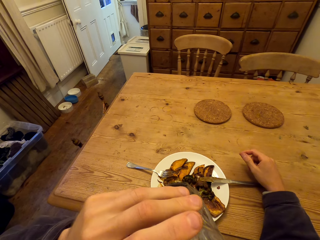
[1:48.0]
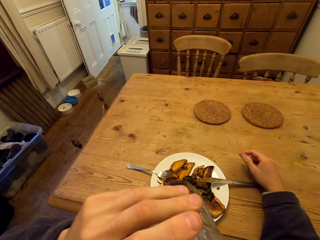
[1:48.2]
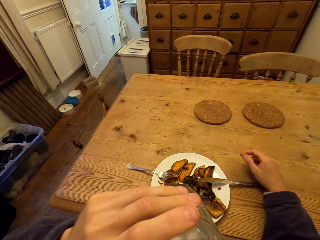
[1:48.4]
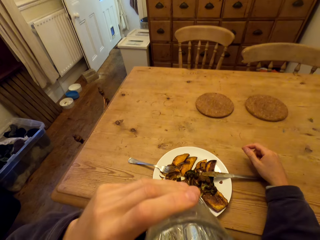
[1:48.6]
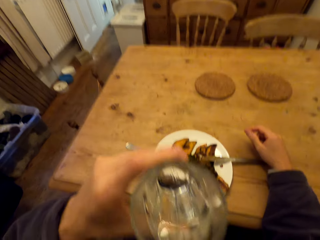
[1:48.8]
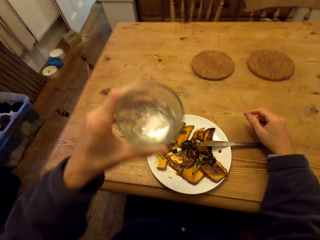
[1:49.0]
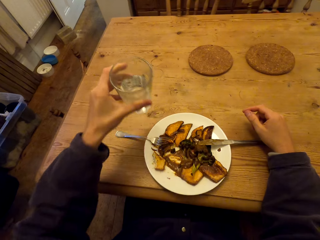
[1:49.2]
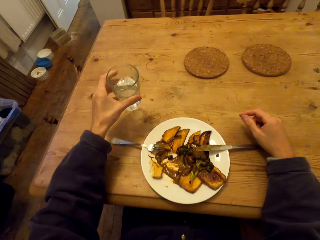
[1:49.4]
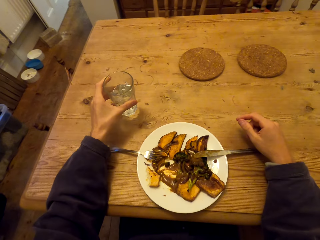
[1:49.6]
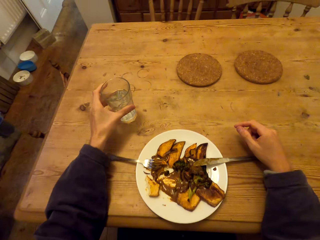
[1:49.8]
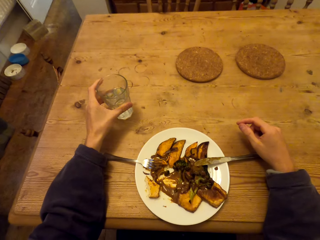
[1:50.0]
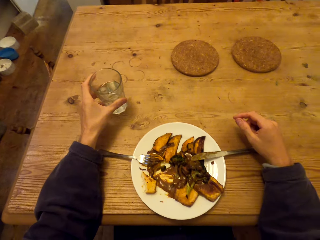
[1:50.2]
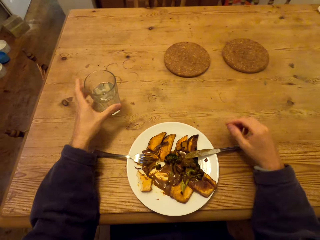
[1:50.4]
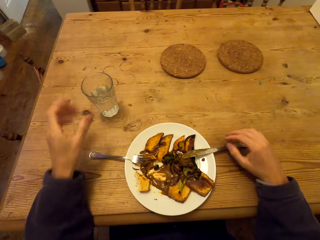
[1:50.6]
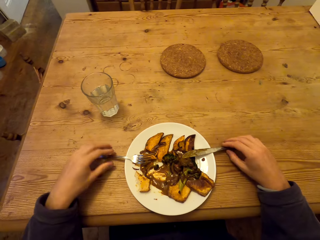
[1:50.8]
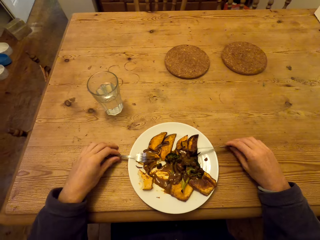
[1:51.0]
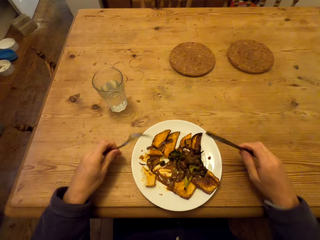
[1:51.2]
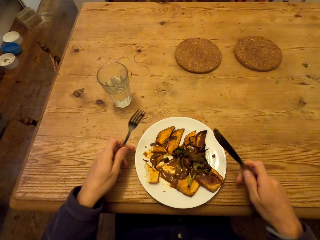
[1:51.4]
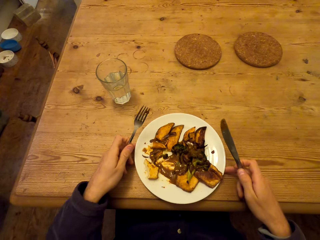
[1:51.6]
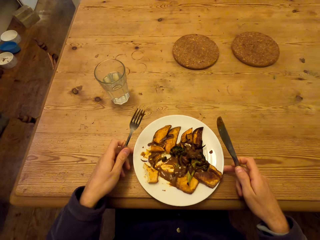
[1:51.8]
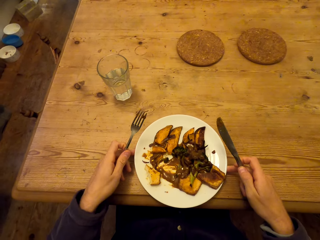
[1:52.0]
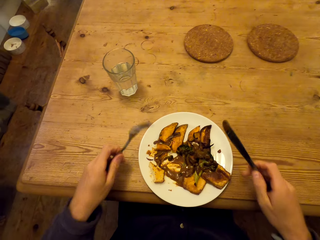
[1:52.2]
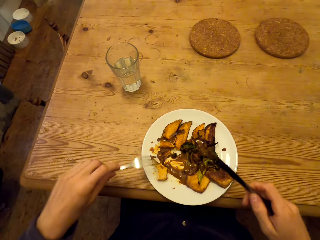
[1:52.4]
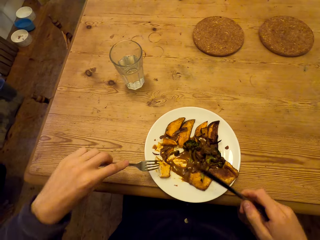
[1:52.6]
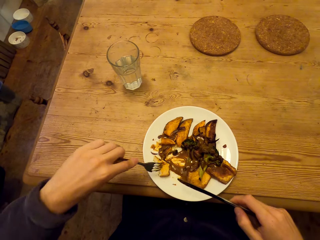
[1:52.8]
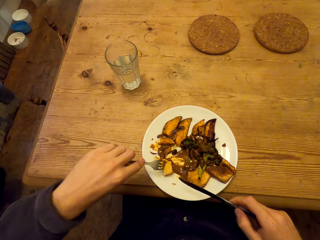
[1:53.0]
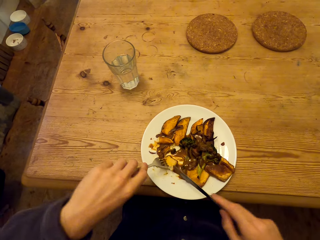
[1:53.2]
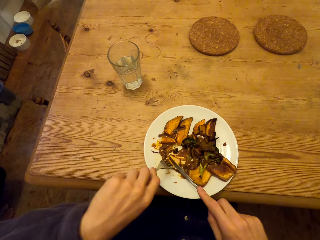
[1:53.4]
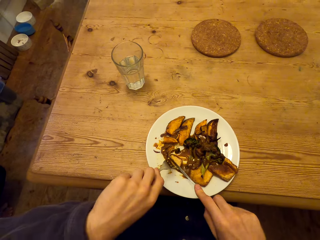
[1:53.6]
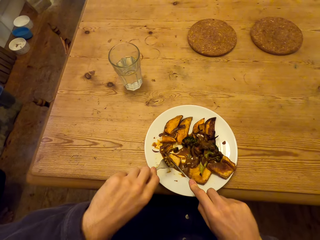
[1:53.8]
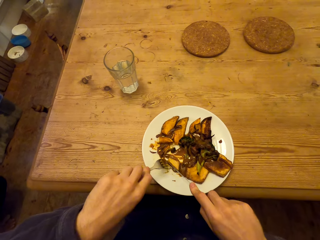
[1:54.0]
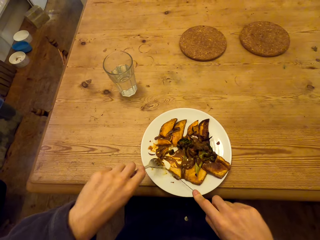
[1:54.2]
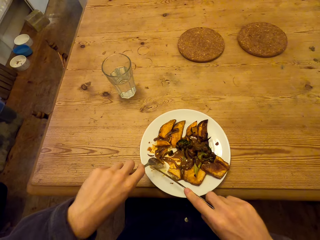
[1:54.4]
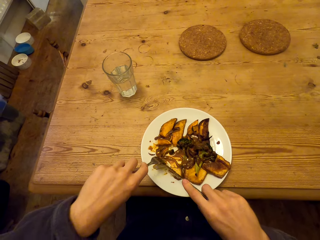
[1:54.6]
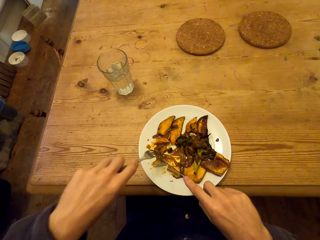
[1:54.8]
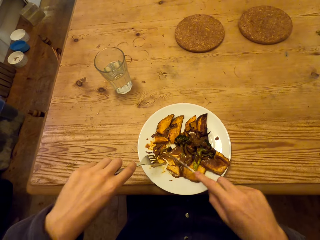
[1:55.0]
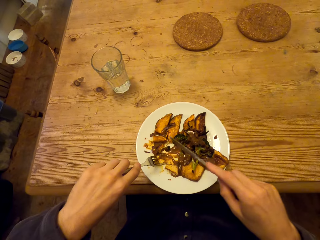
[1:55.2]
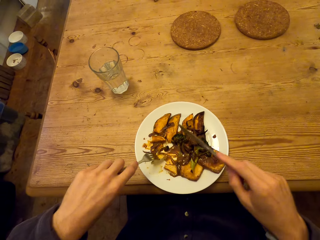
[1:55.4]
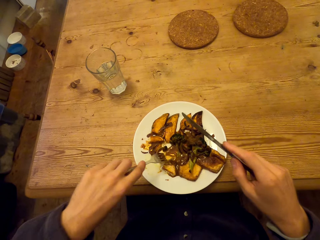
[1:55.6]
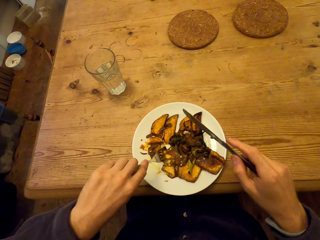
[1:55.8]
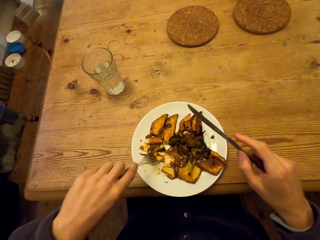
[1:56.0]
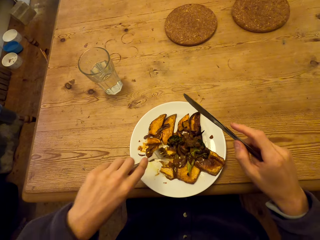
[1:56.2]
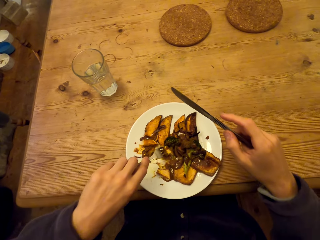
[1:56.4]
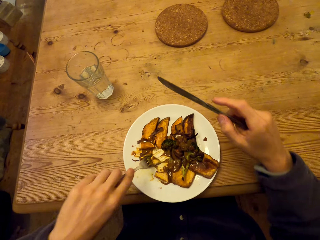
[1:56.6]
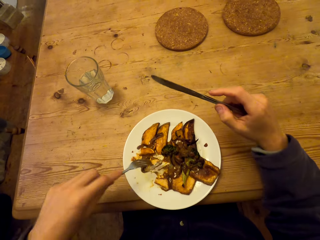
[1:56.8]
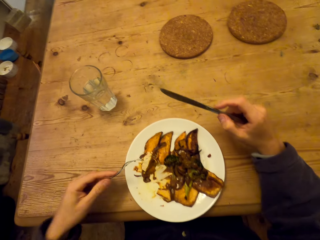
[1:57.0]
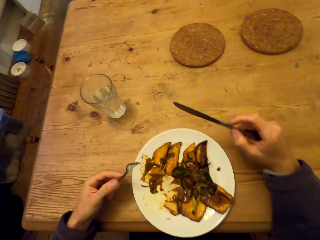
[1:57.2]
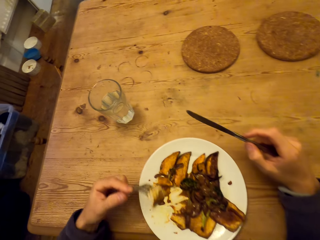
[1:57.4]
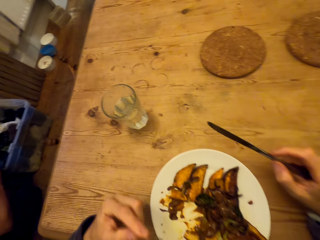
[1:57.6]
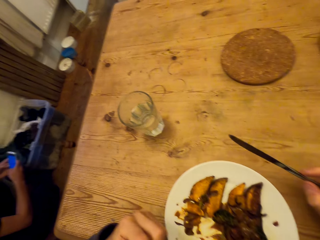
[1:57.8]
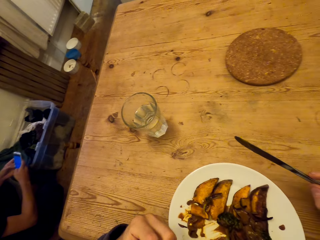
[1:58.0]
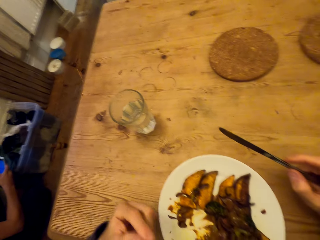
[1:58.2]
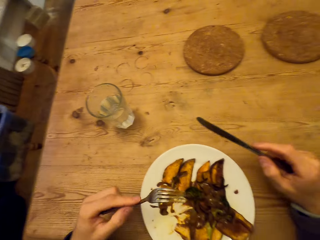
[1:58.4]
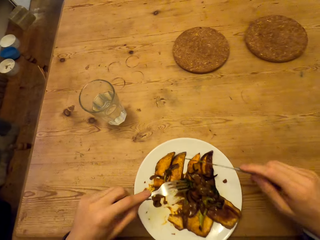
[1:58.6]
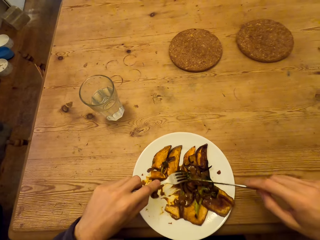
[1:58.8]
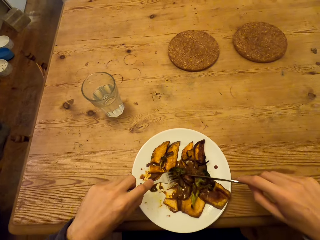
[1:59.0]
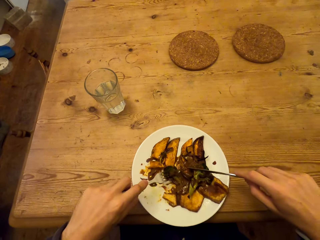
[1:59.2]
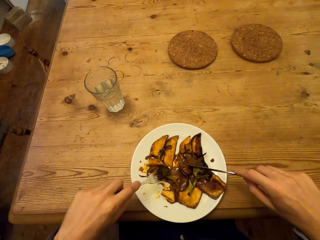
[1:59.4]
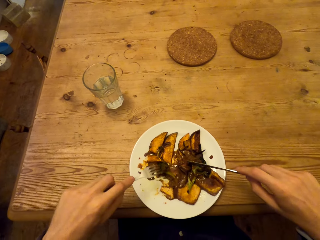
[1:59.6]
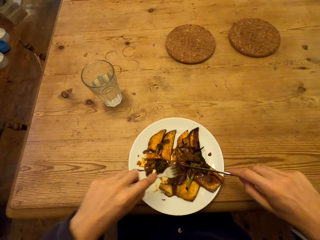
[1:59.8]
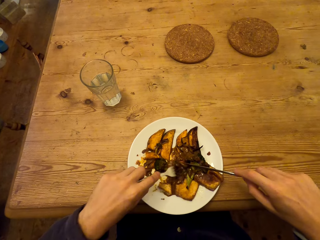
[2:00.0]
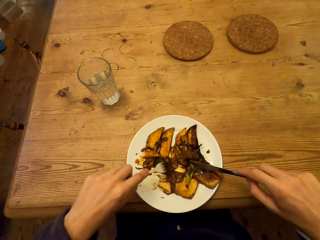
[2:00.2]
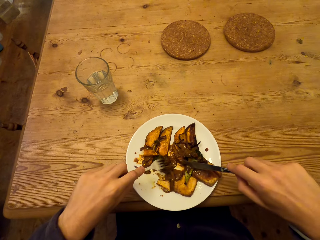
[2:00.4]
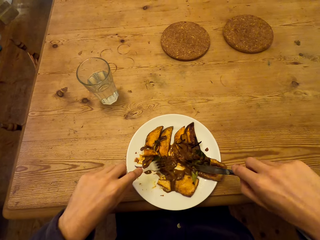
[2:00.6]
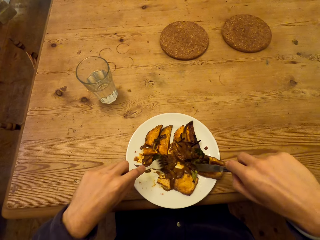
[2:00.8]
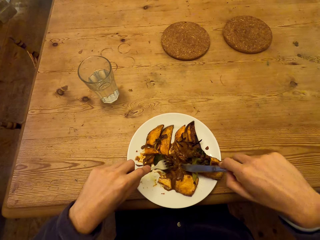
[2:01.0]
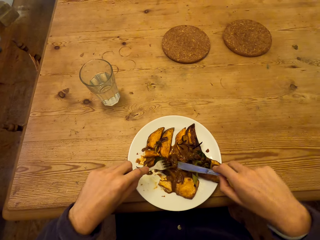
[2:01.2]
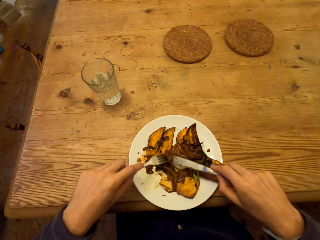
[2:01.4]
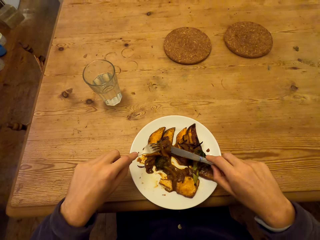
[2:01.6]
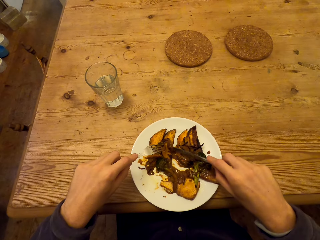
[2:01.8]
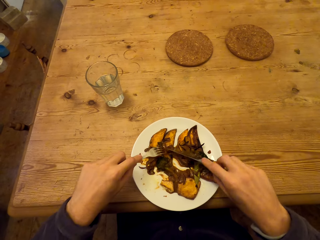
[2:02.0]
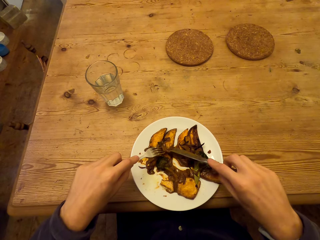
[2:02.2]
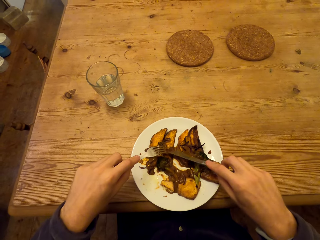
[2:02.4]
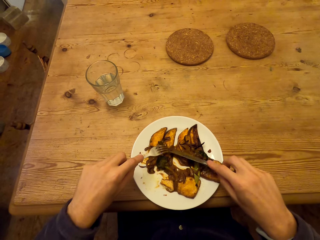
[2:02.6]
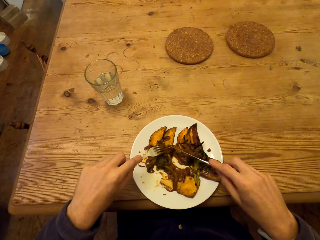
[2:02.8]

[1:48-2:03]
The camera wearer places the glass of water on the table. They pick up the fork and knife. They cut the food. They eat a meal. They scoop the food. They eat the food. They arrange the food.

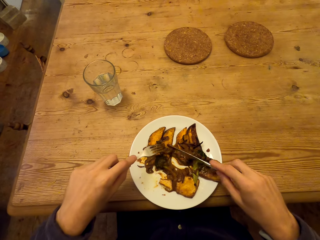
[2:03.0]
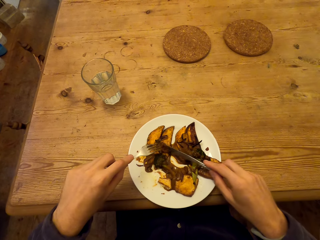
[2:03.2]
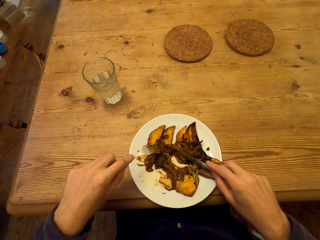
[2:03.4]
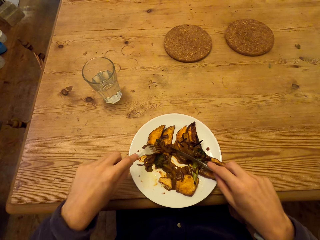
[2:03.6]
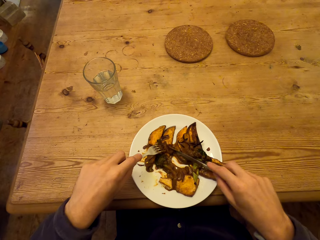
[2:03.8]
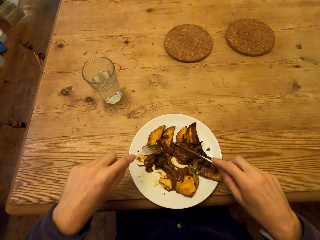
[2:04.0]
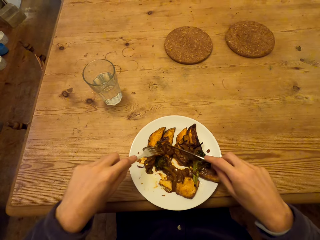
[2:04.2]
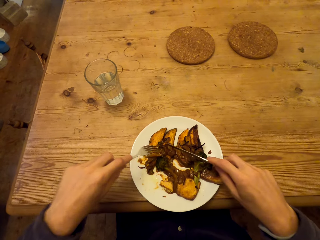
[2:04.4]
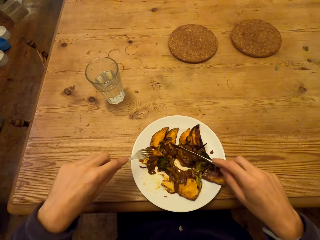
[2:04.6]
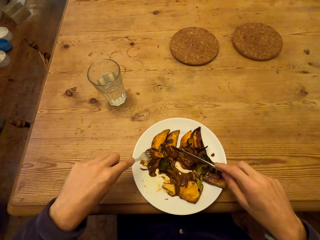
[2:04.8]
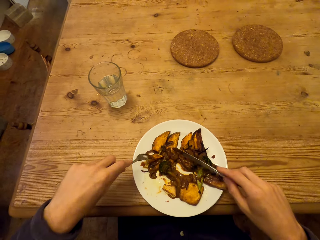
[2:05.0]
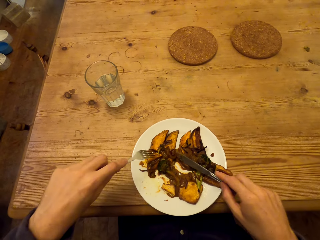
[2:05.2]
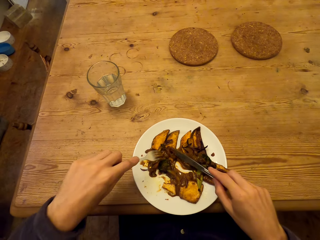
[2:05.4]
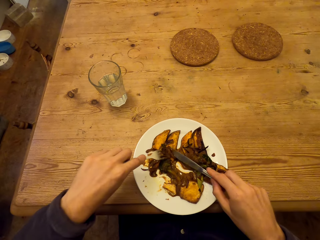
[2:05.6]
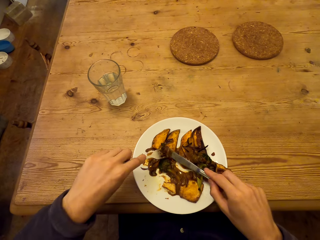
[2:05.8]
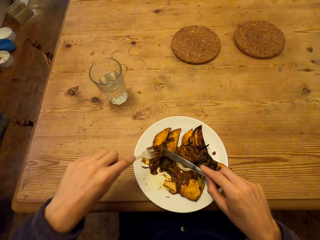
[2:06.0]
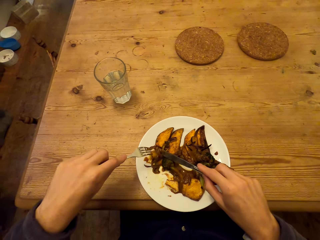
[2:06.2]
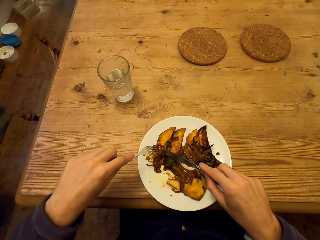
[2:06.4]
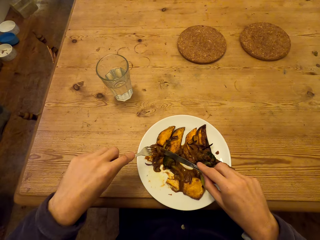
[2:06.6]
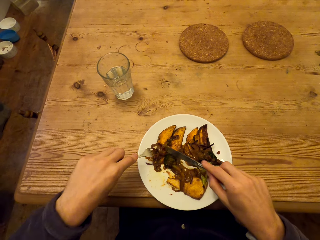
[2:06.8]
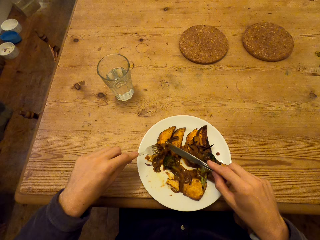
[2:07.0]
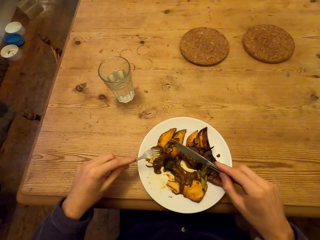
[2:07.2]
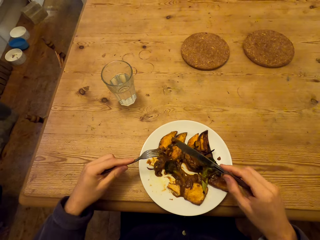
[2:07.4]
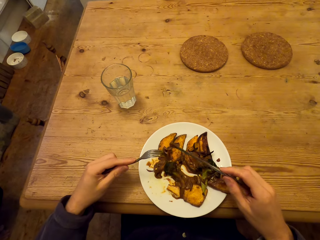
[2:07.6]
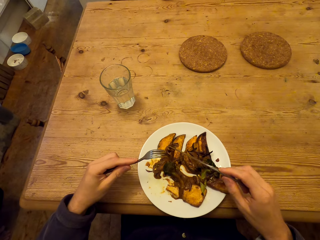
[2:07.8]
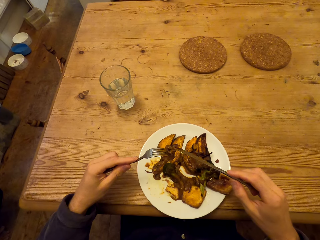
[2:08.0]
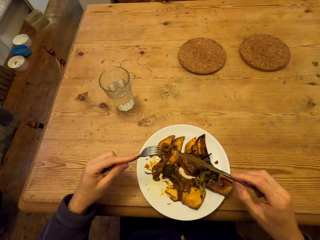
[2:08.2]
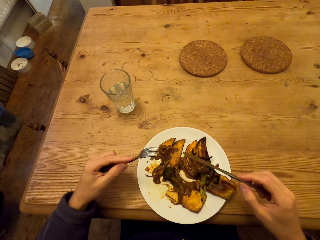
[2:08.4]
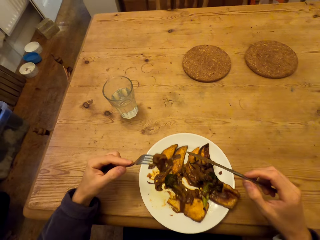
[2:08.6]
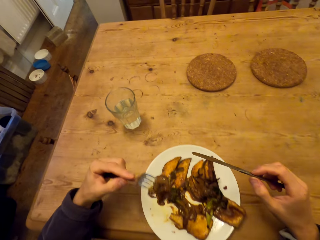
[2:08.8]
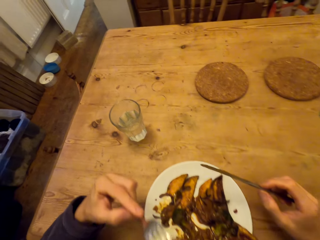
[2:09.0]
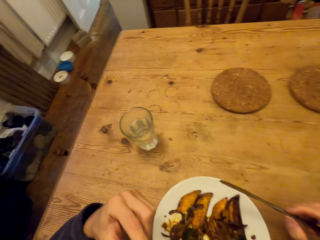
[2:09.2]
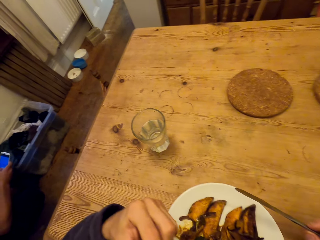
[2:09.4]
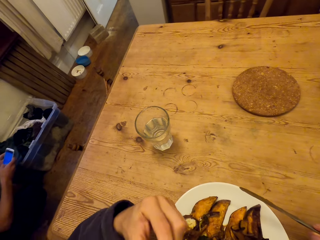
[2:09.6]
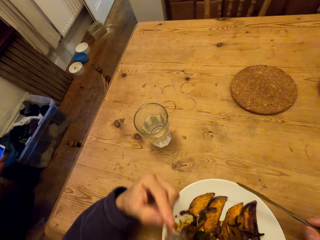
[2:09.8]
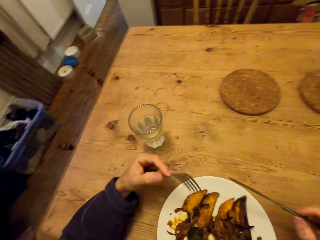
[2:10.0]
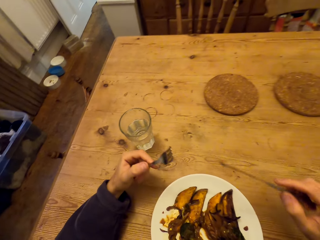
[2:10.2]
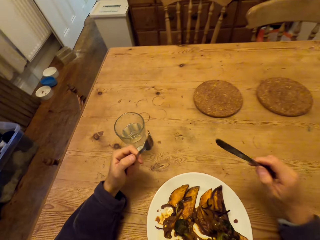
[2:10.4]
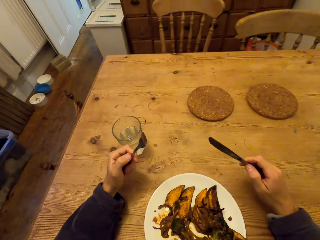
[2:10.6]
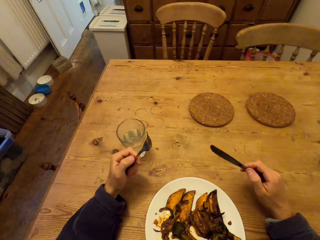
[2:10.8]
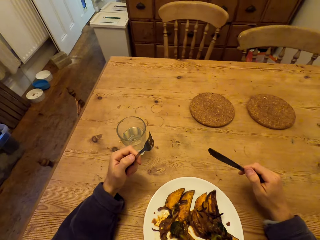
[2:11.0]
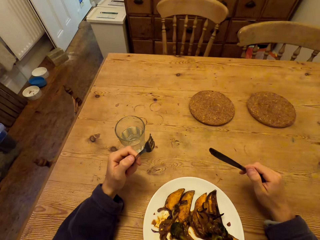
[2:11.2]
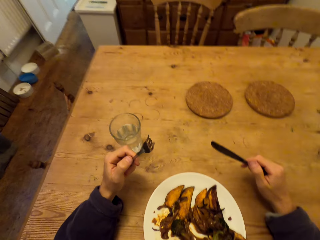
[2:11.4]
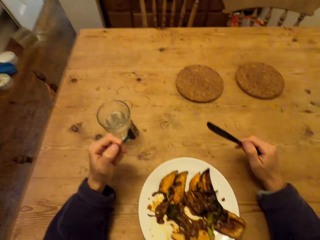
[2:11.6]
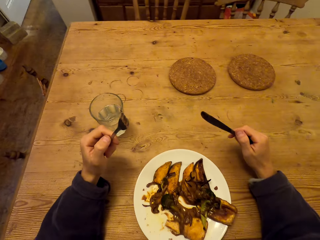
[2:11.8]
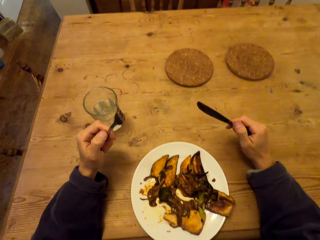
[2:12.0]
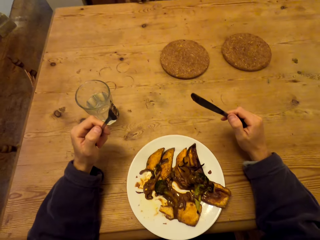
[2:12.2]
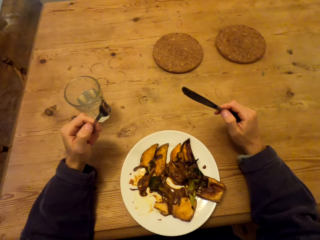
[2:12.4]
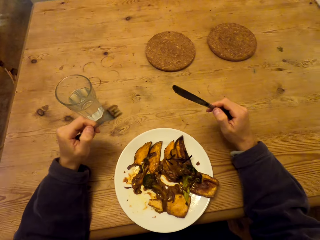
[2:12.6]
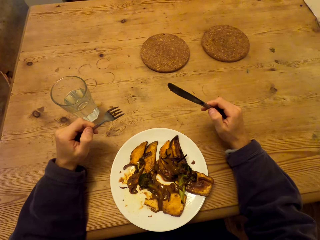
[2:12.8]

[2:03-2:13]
The camera wearer eats food.
